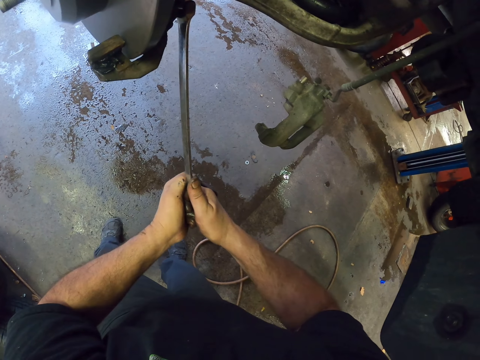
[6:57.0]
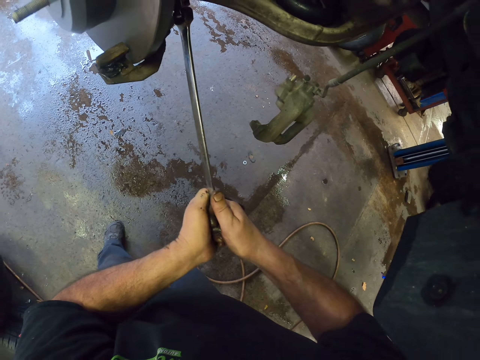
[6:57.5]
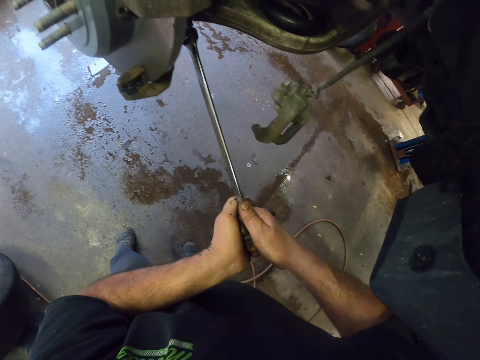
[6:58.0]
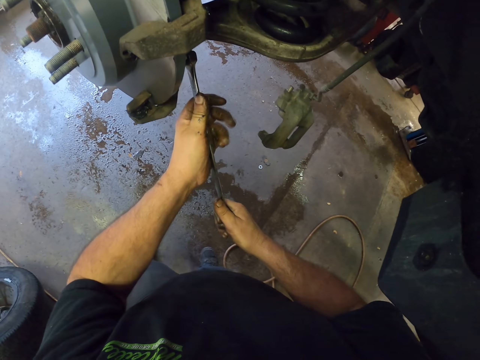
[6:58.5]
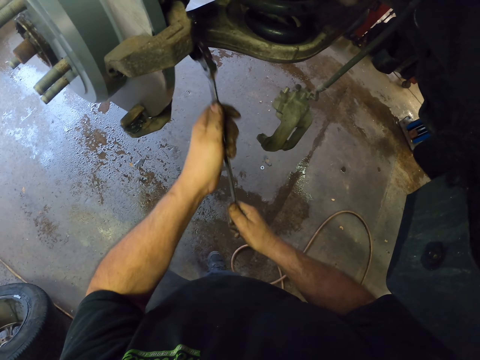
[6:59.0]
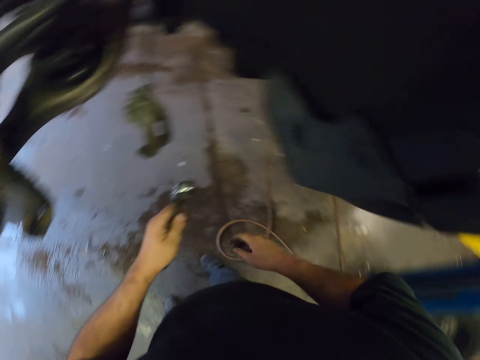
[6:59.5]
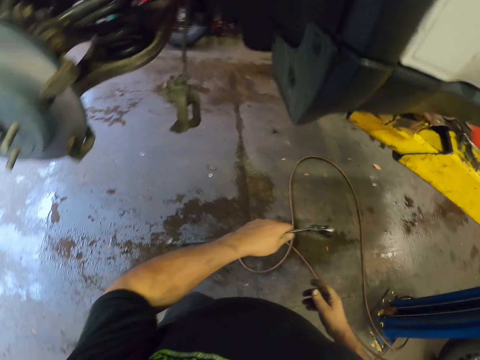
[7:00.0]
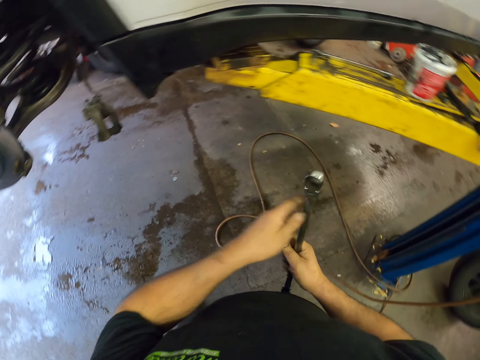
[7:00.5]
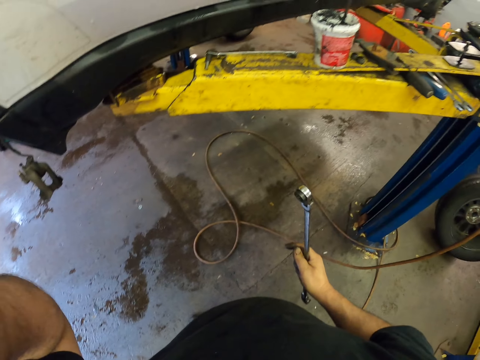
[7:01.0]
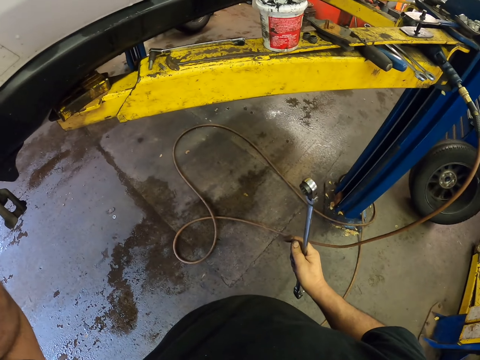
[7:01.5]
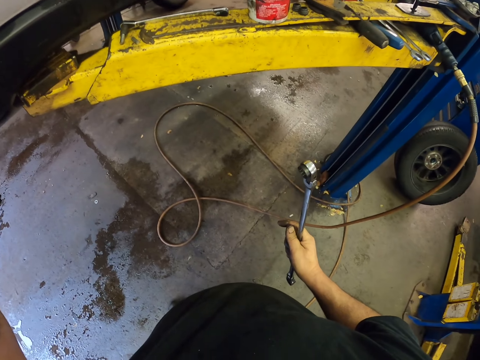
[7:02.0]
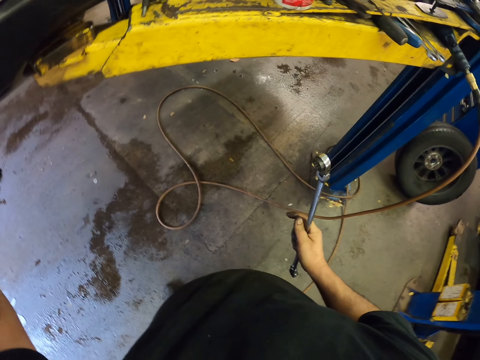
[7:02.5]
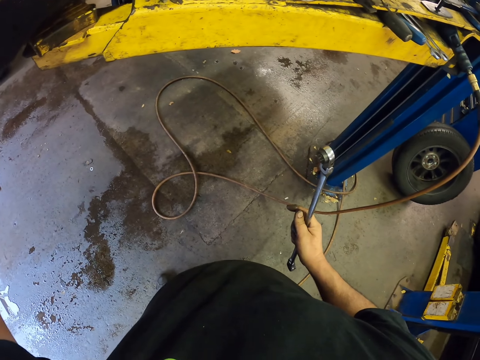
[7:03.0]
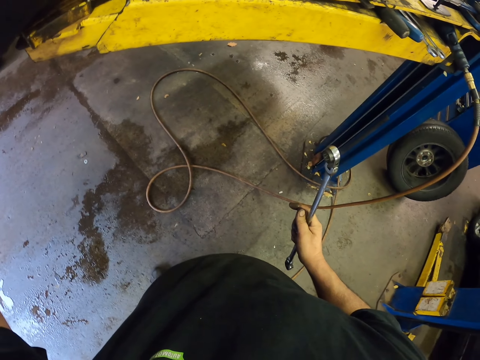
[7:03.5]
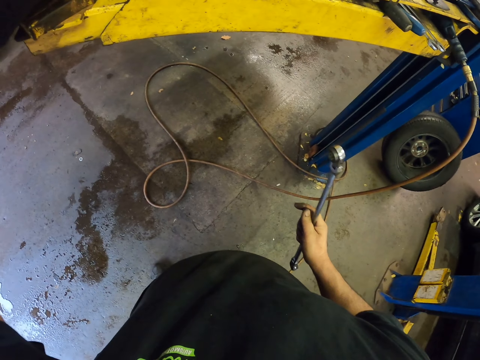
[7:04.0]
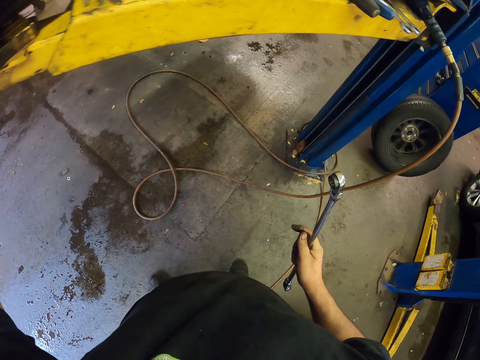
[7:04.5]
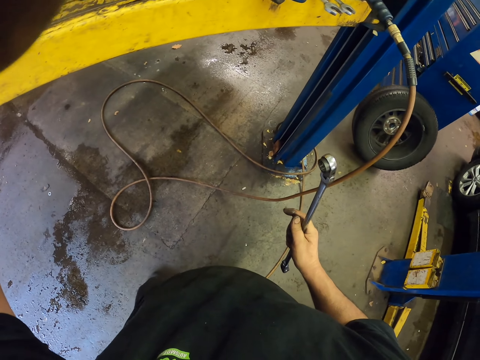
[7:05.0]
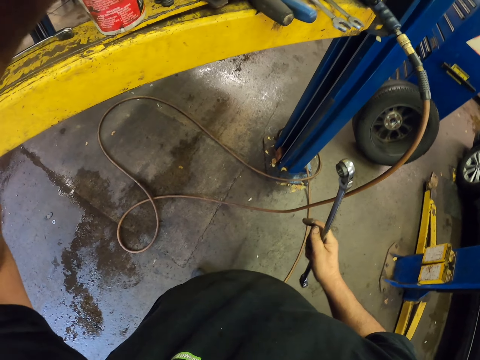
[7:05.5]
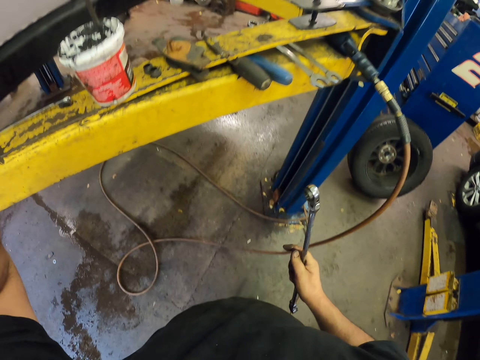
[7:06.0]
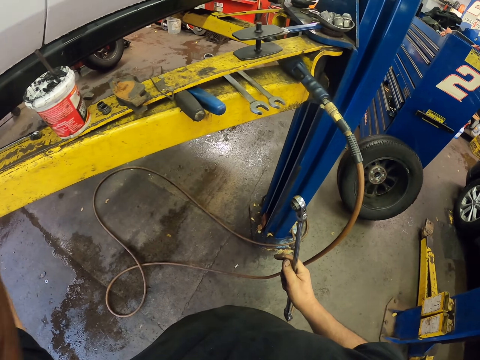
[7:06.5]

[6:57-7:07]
The camera wearer exchanges the hand holding the spanner. They adjust the camera.

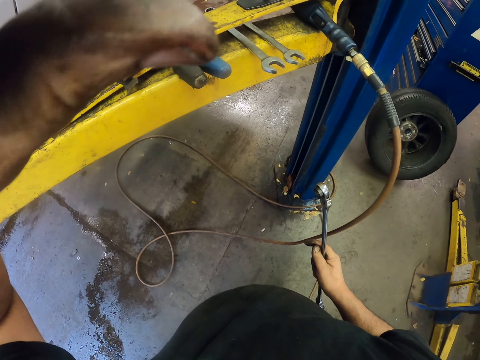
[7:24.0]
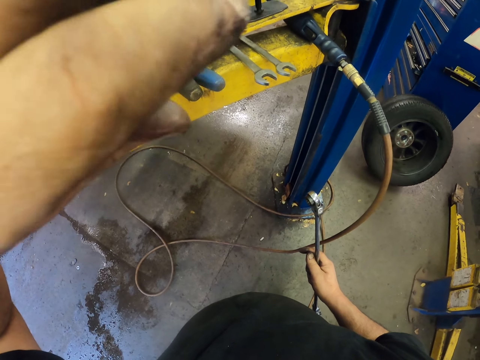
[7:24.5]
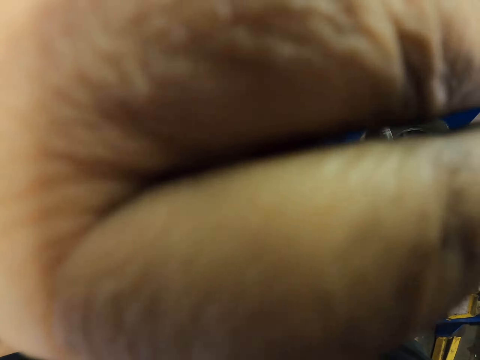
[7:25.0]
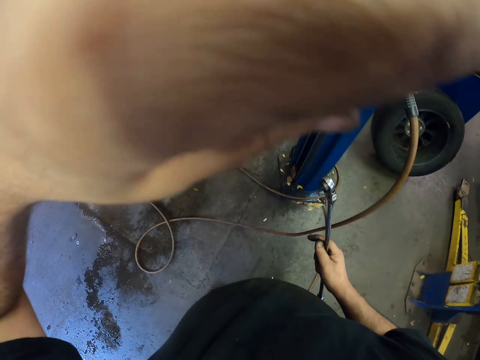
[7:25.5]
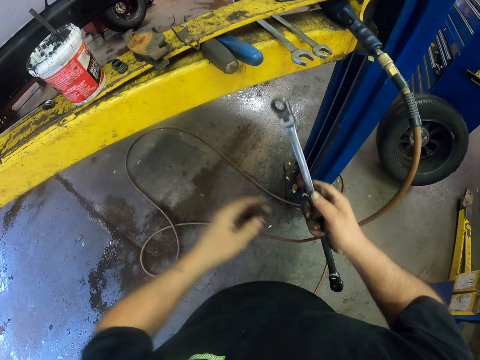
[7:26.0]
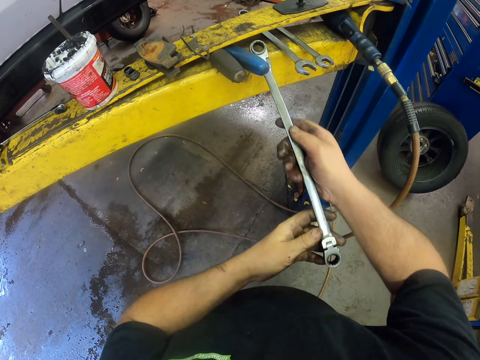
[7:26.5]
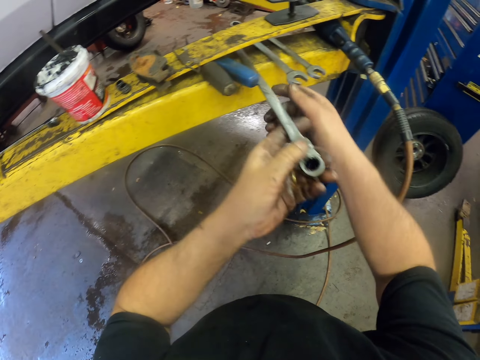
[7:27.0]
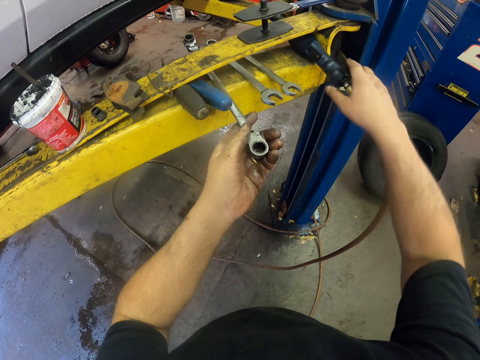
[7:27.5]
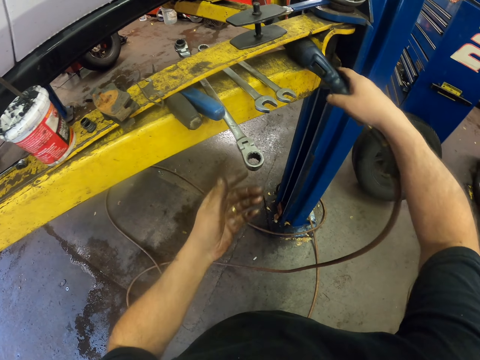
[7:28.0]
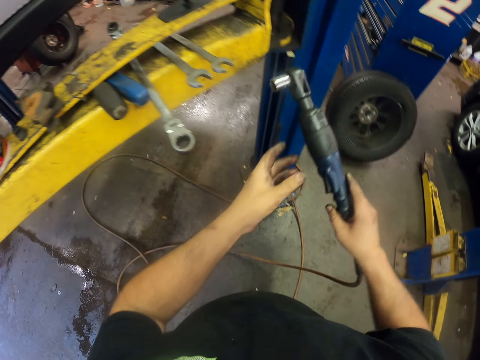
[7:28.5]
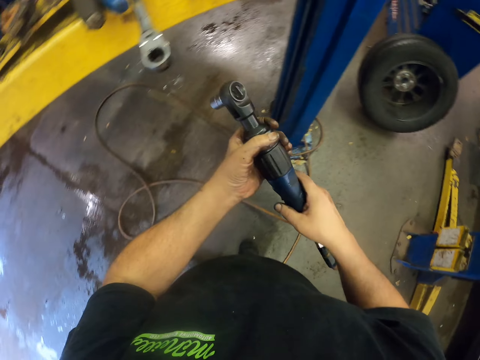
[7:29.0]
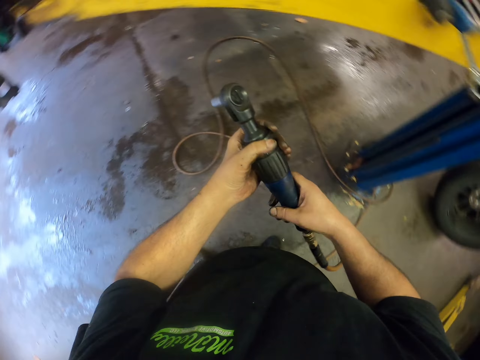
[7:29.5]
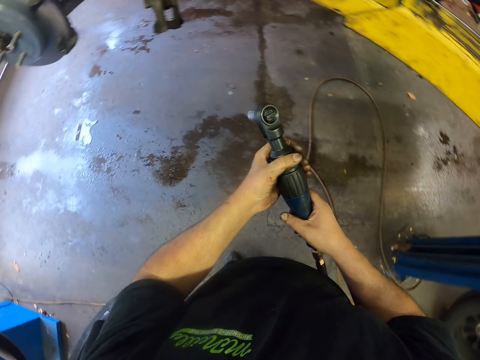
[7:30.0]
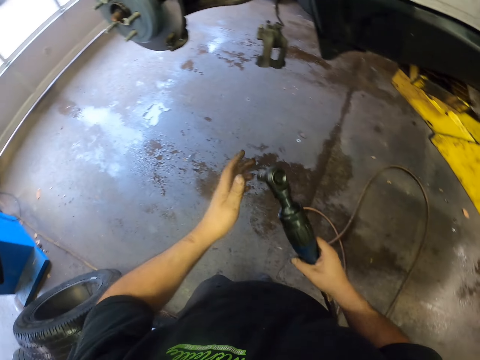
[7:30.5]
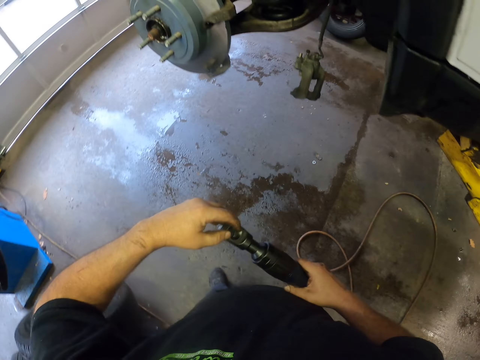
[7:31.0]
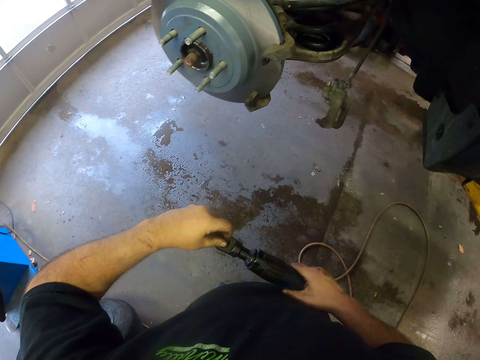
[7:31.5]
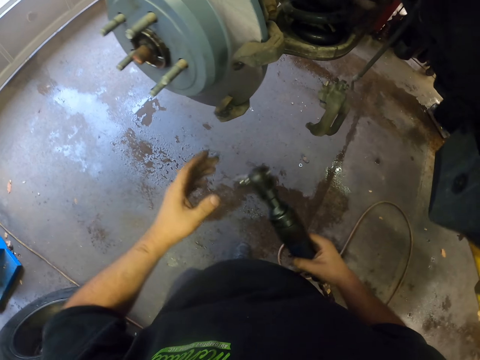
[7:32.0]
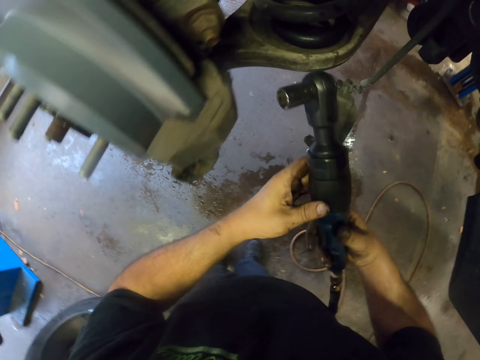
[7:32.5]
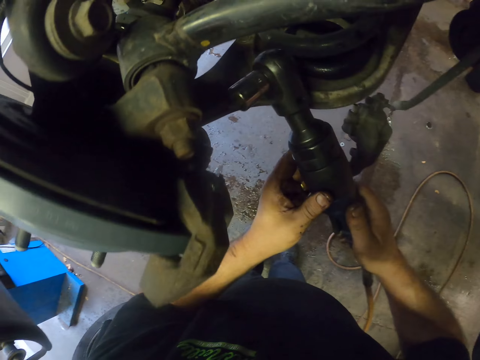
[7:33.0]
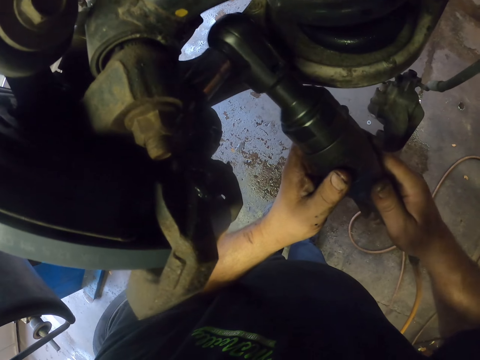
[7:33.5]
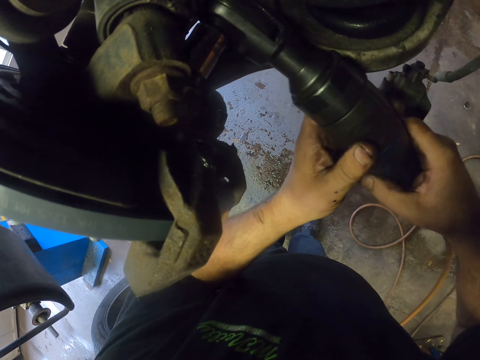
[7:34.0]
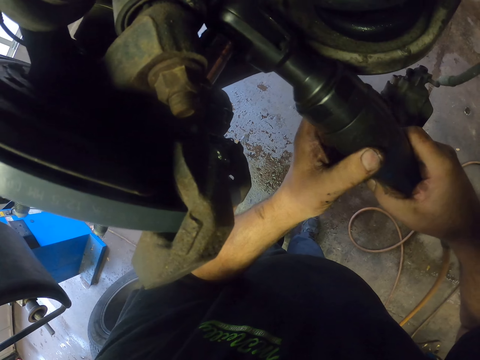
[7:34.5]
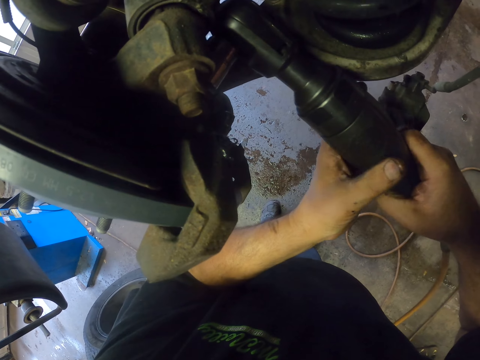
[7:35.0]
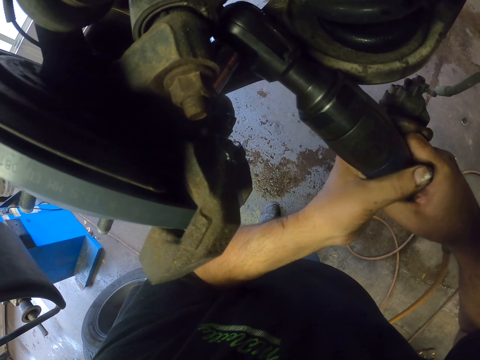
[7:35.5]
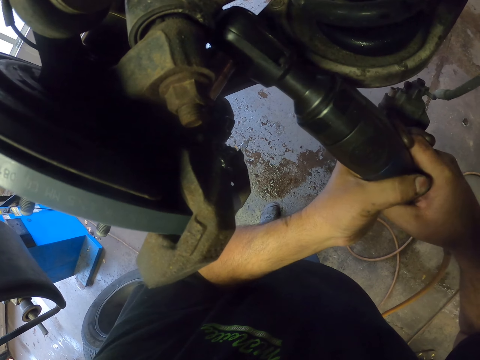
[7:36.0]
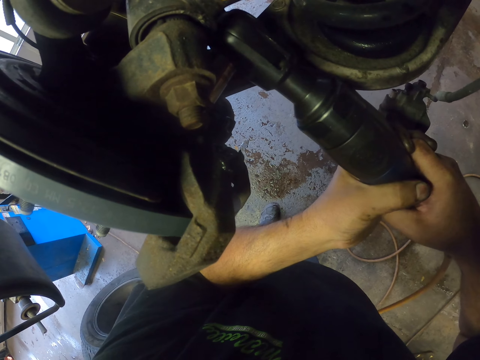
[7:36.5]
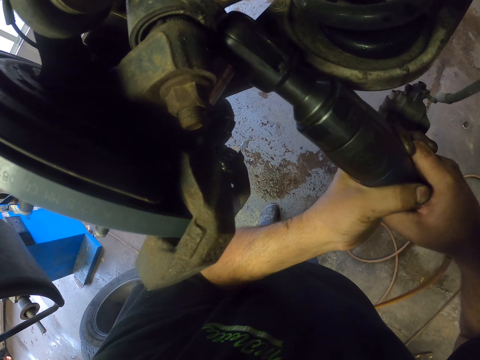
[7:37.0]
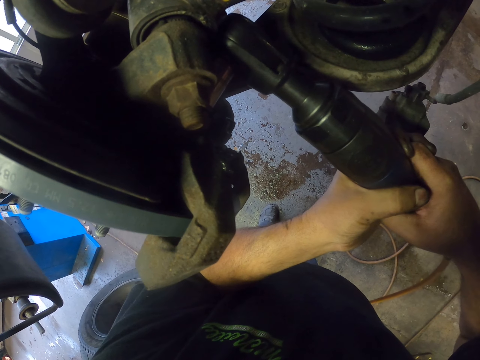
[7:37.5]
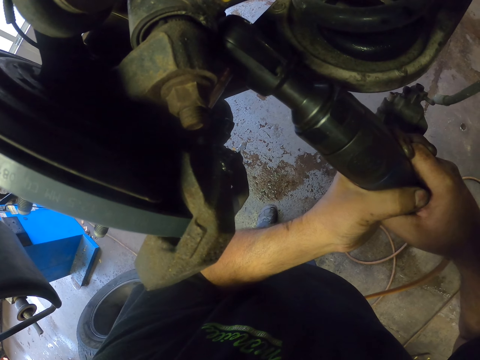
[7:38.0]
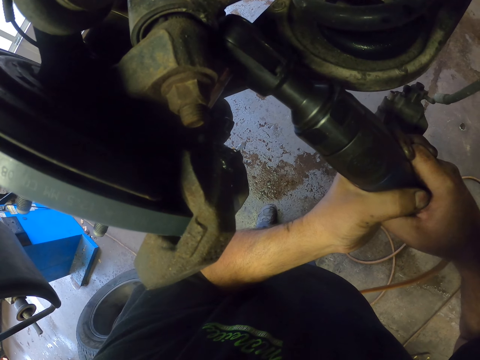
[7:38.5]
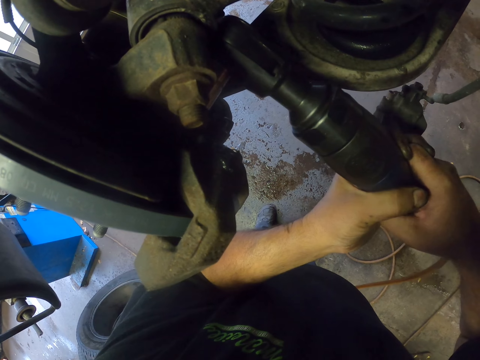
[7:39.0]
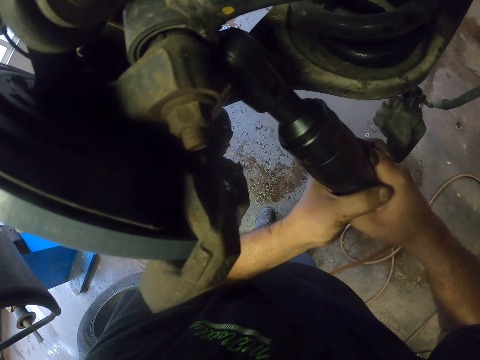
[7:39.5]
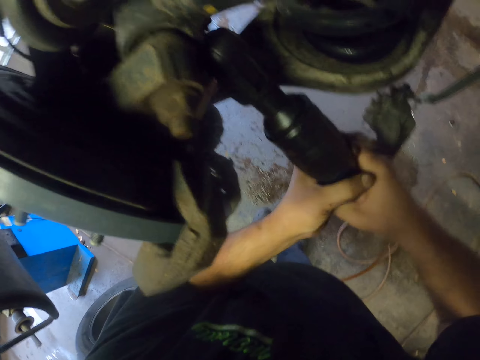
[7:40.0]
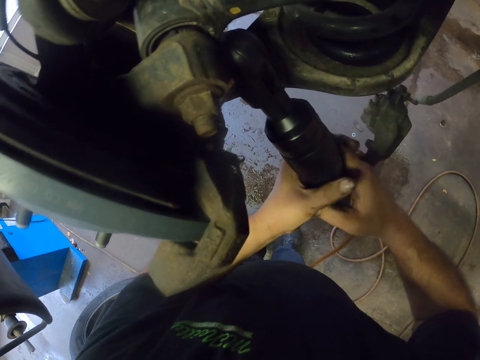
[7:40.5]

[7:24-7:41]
The camera wearer drops the spanner. They pick up a ratchet handle, adjust the ratchet handle, and drive the bolt with the ratchet handle. They adjust the screw.
